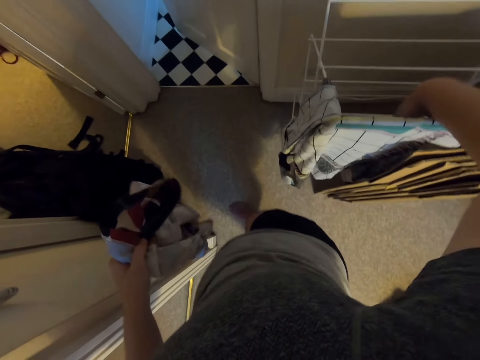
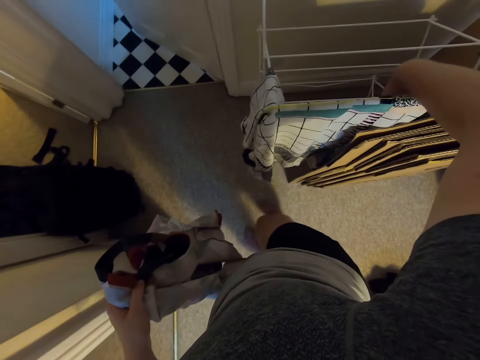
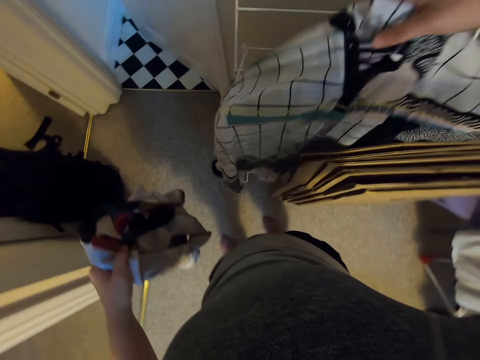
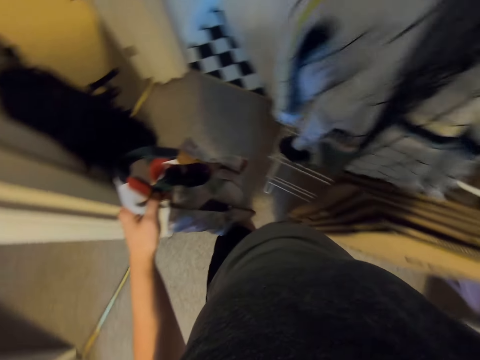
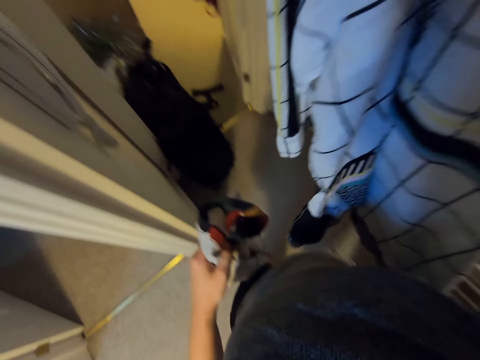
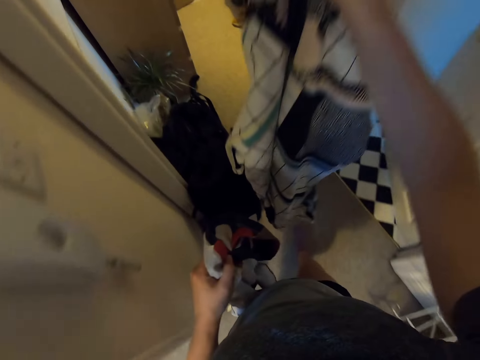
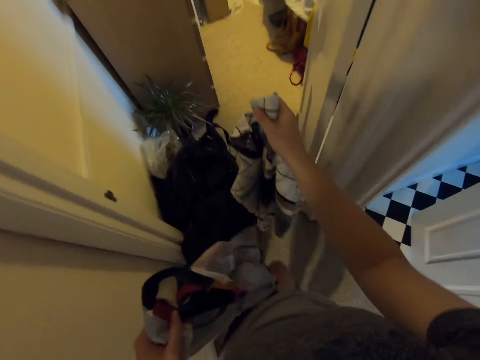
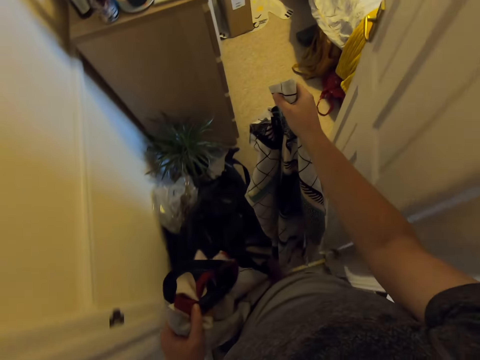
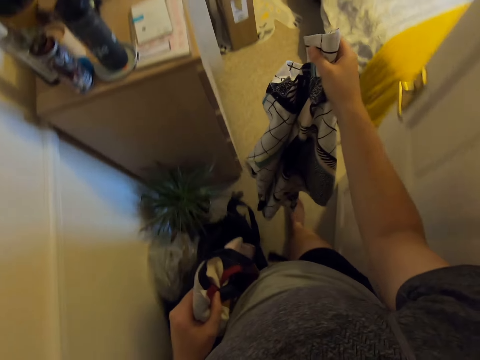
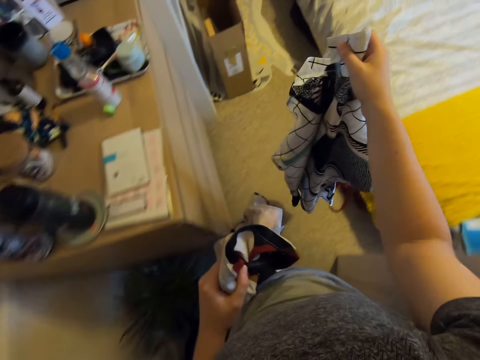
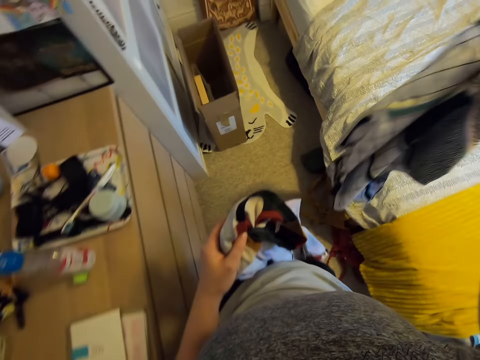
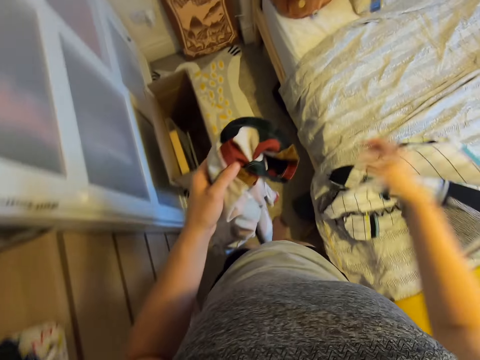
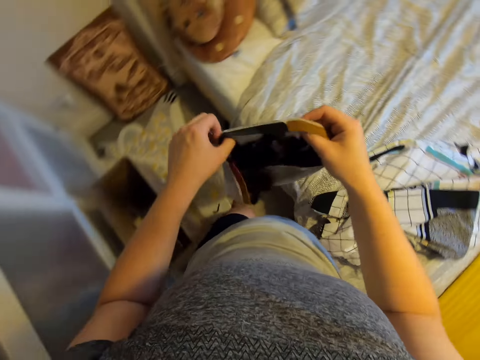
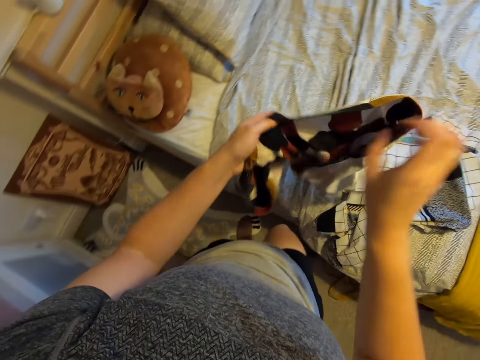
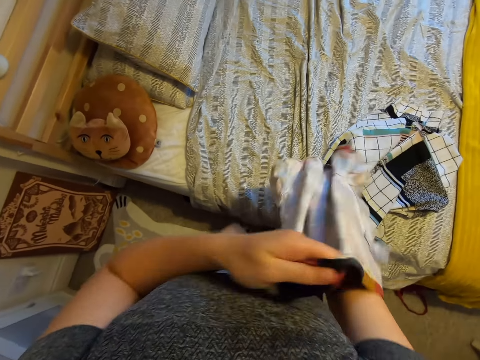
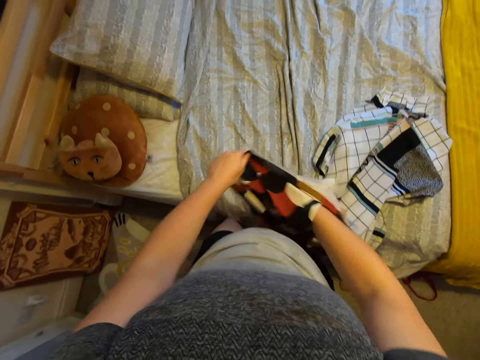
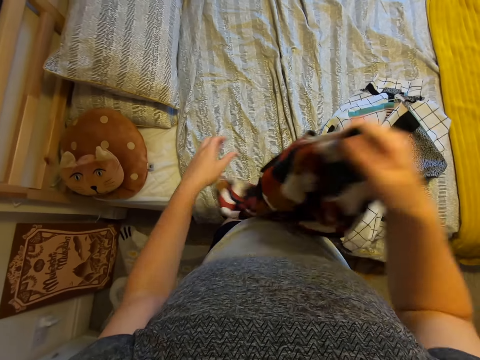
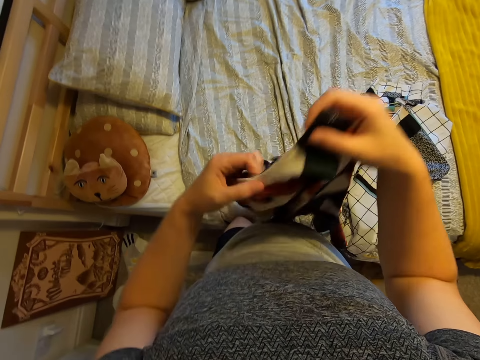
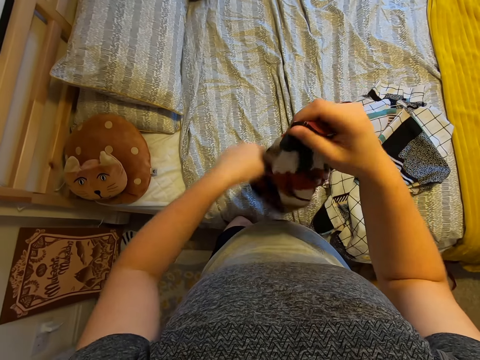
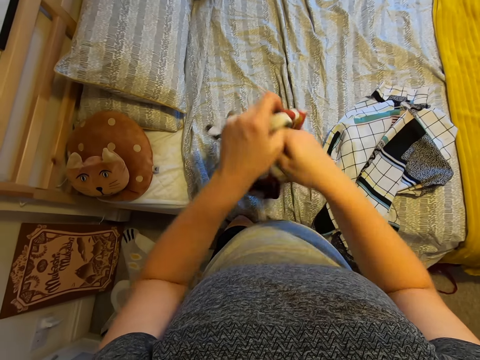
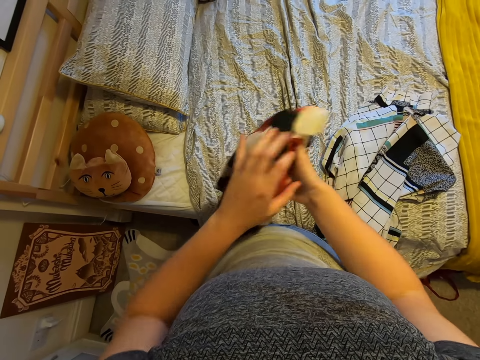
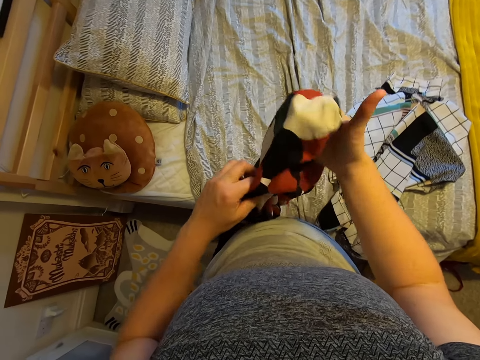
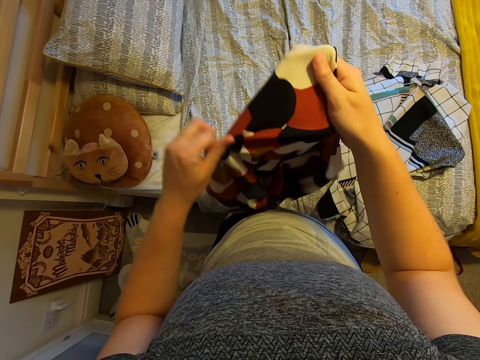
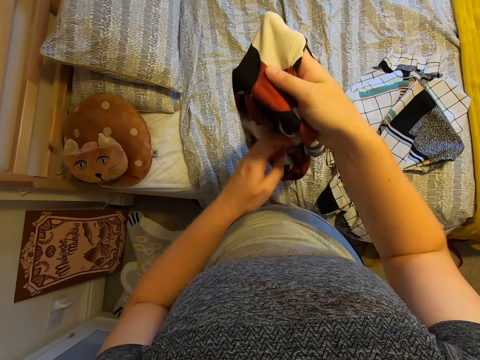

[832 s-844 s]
The camera wearer walks around. They put the clothes on the bed. They hold a blouse and turn the blouse inside out.

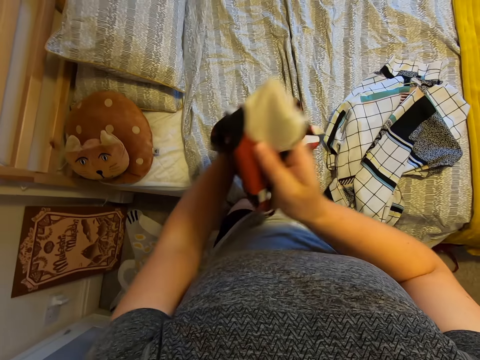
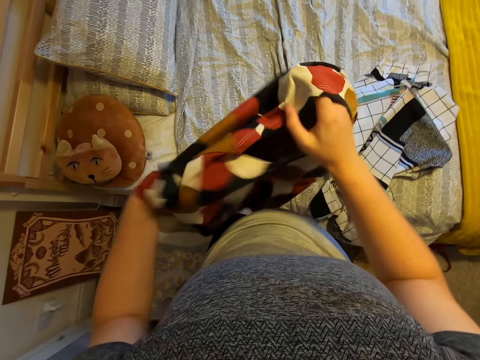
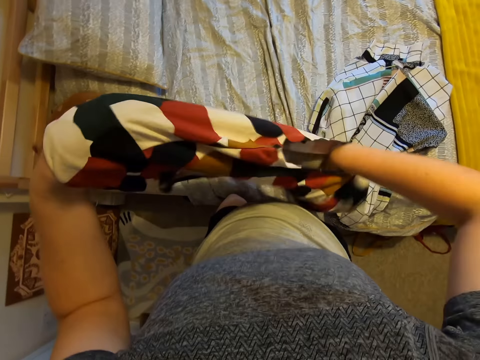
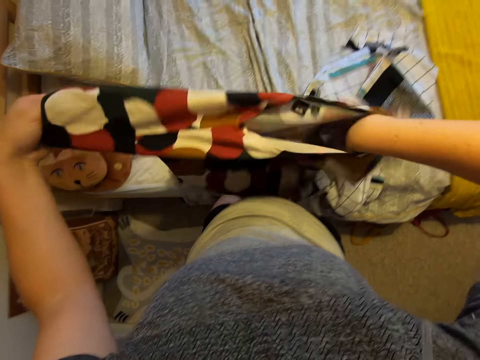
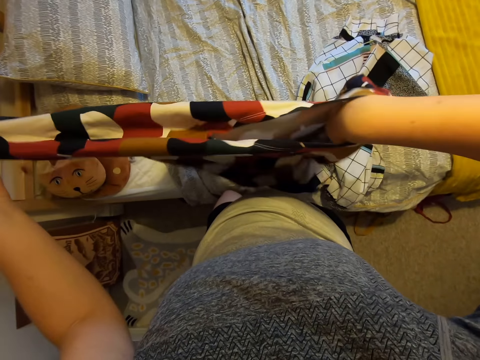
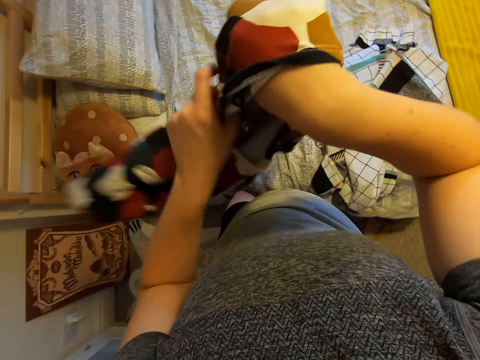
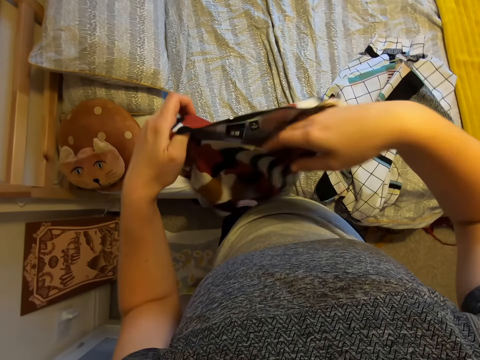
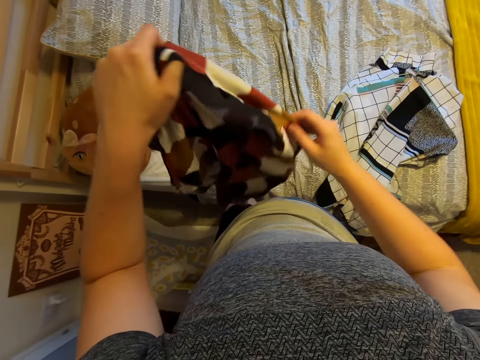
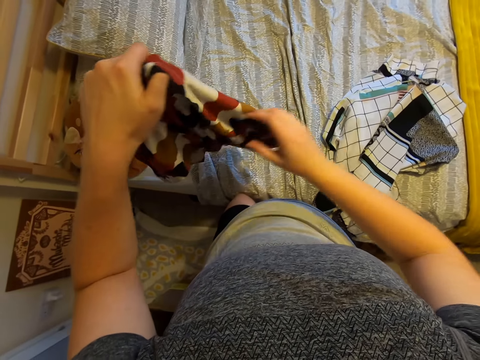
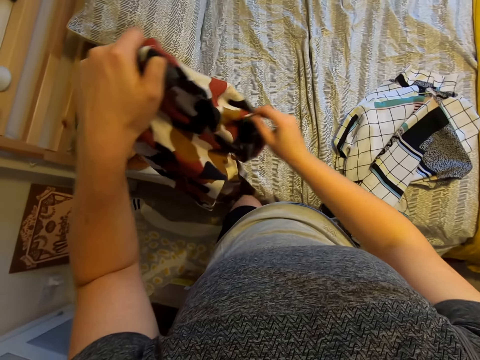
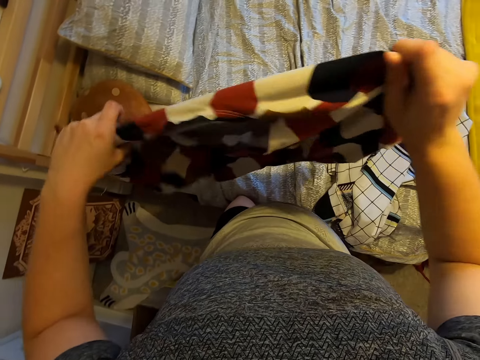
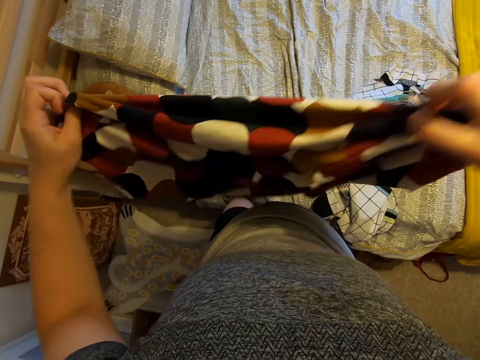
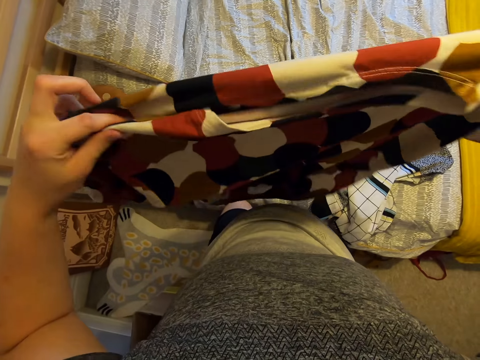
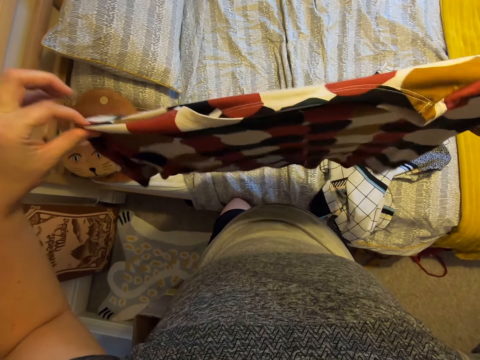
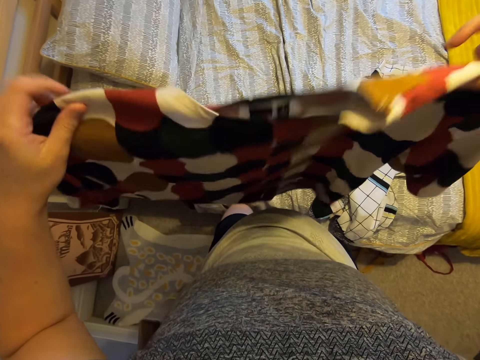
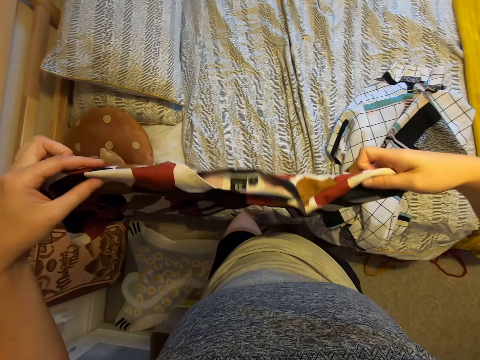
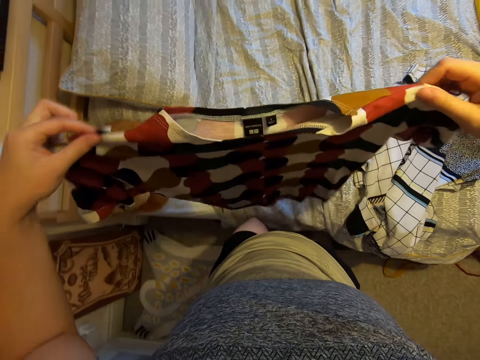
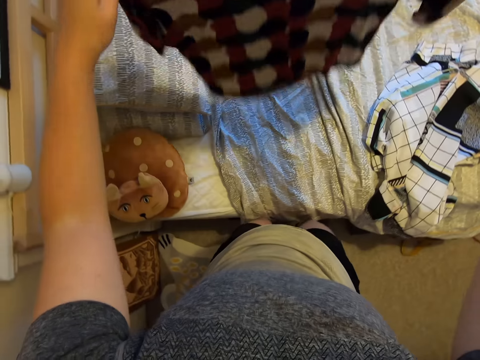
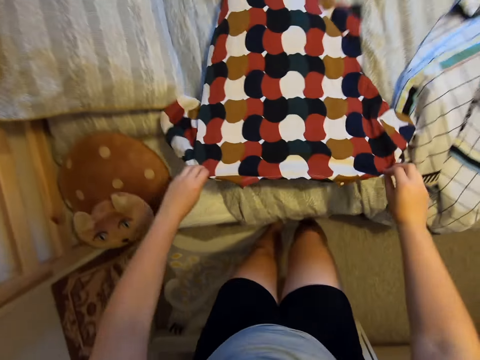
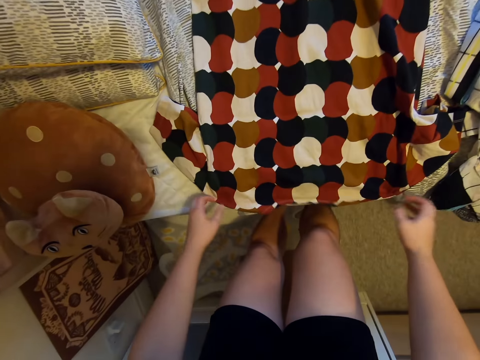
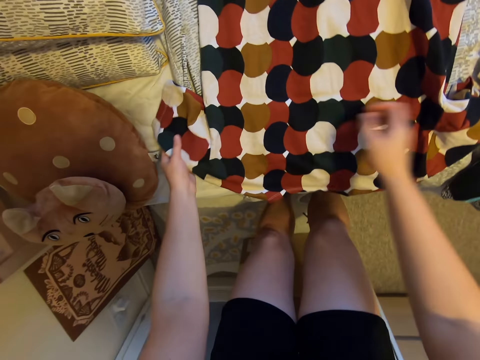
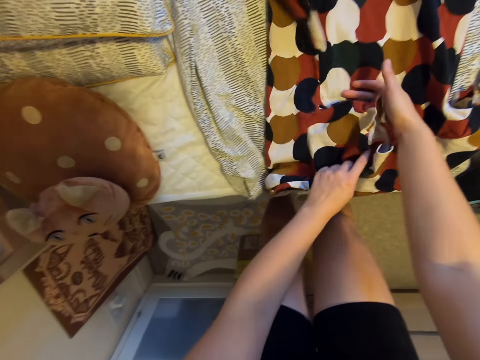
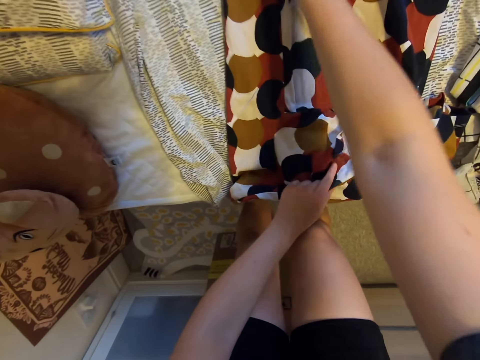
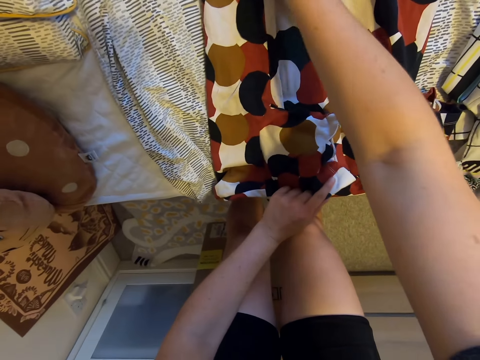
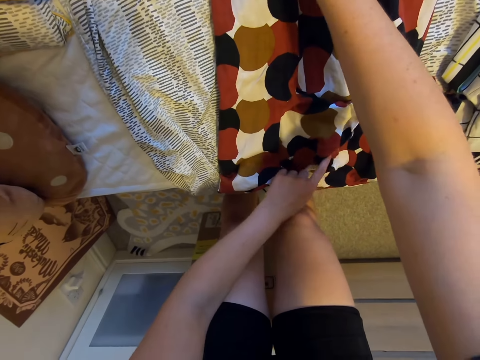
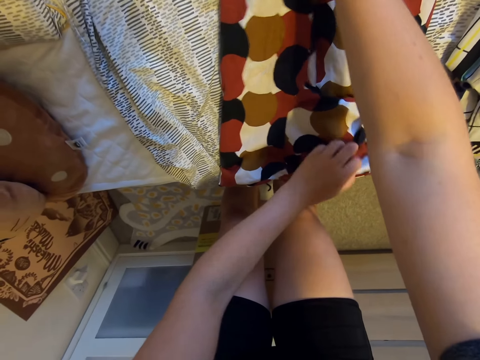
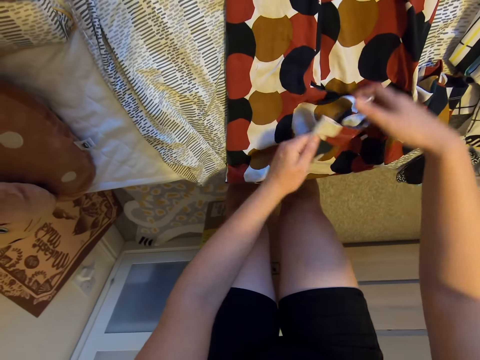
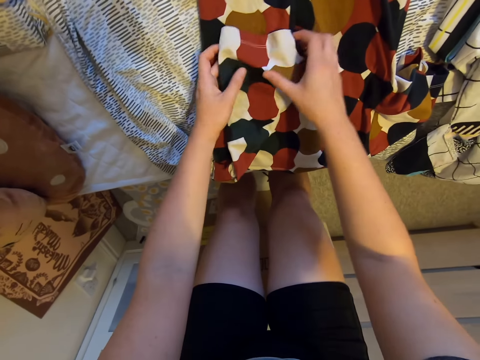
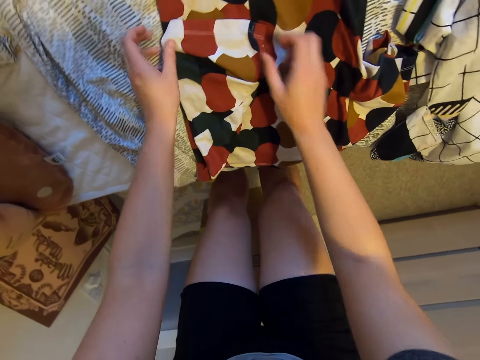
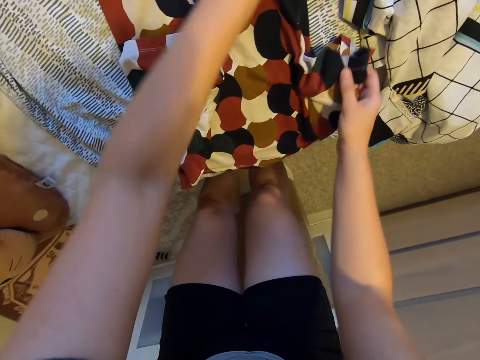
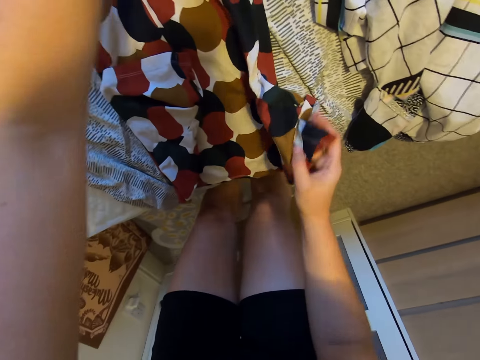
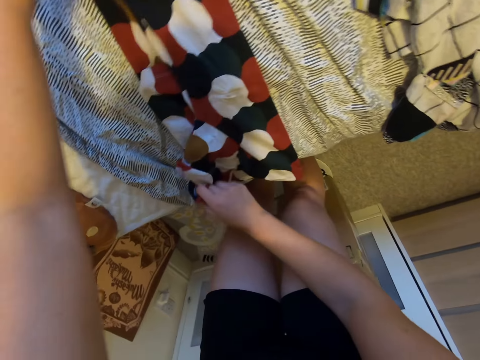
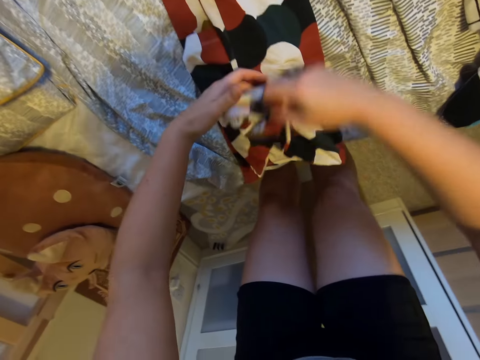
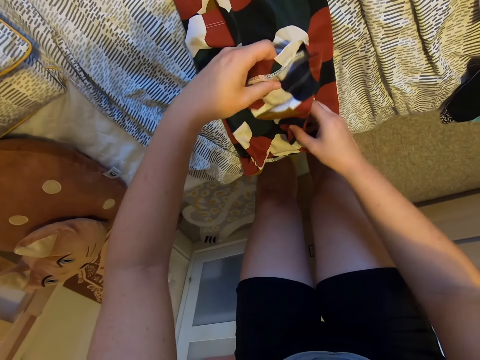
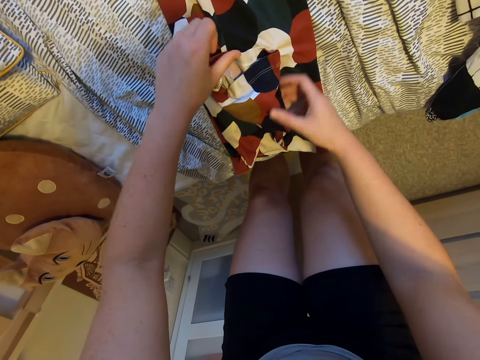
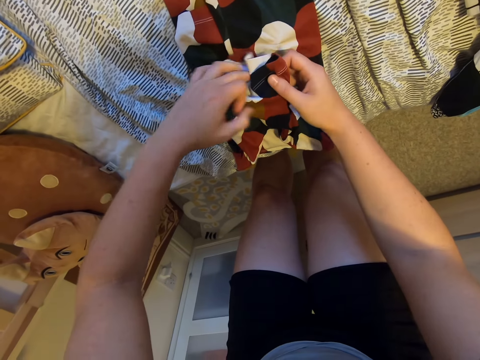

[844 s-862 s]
The camera wearer stretches a blouse. They put the blouse on the bed. They fold the blouse on the bed.
